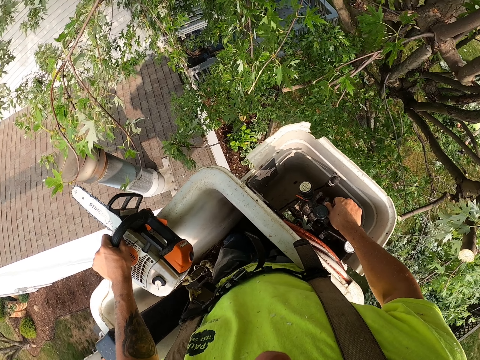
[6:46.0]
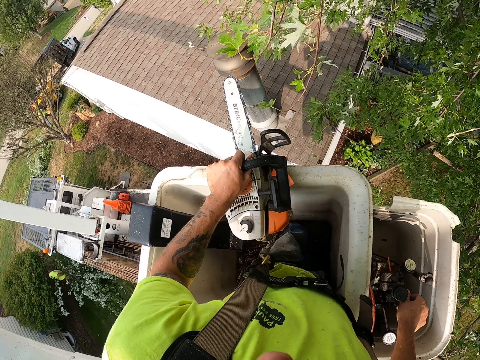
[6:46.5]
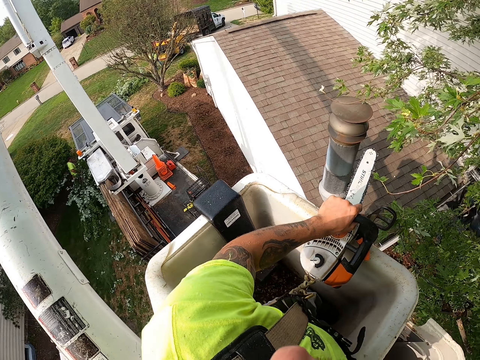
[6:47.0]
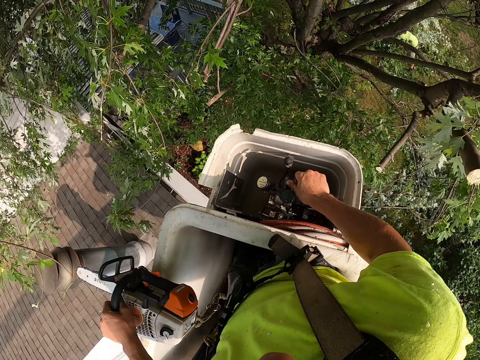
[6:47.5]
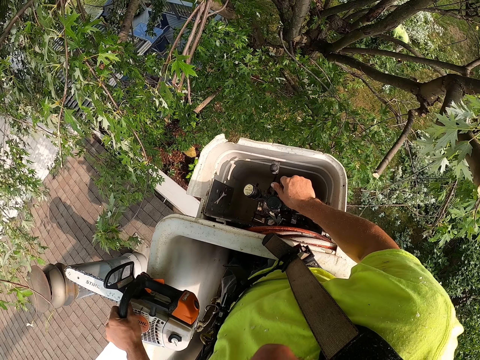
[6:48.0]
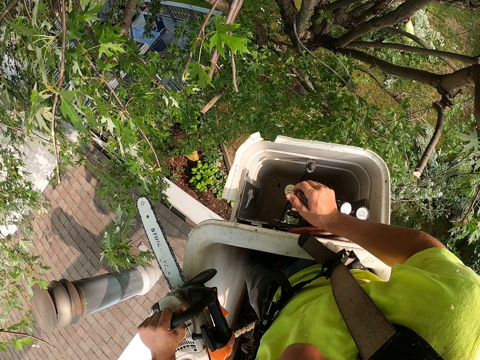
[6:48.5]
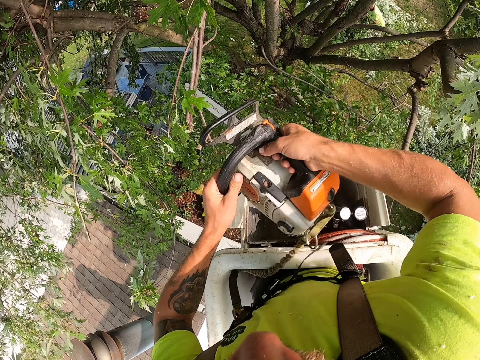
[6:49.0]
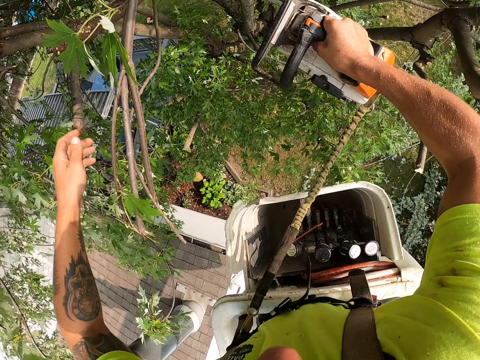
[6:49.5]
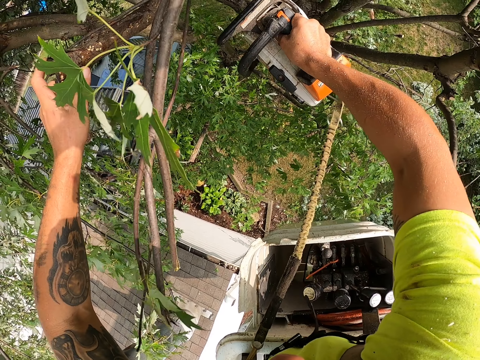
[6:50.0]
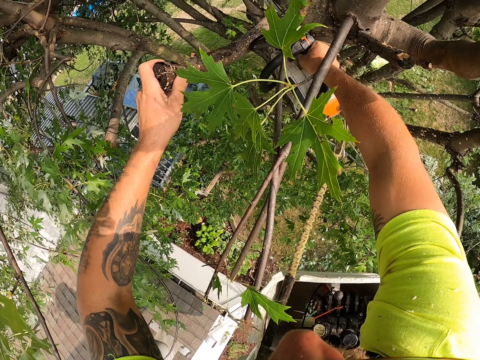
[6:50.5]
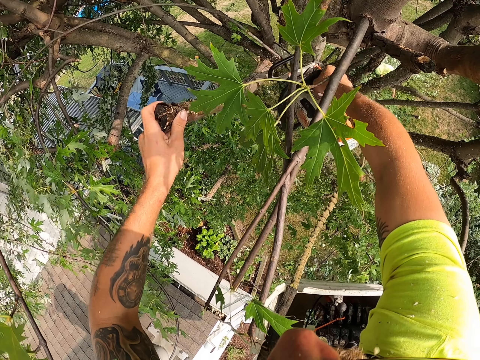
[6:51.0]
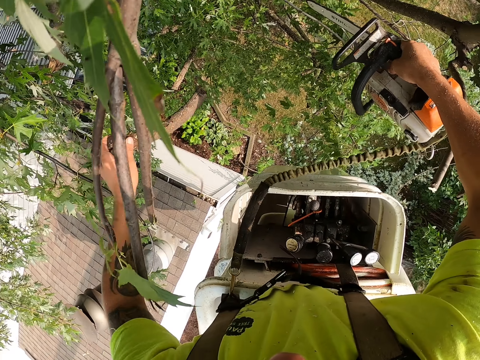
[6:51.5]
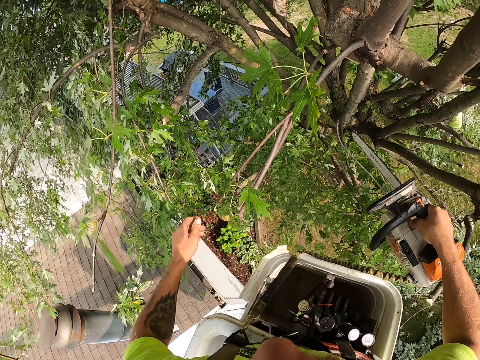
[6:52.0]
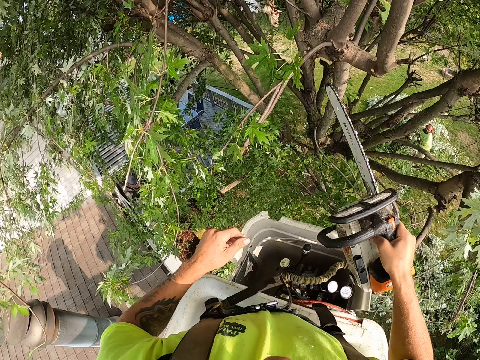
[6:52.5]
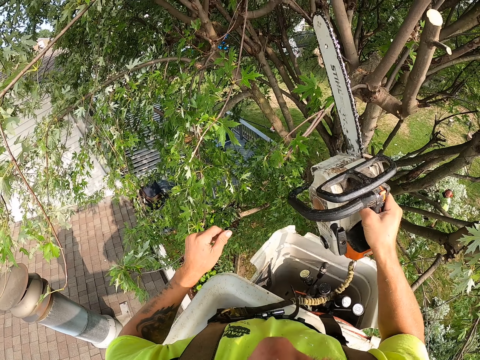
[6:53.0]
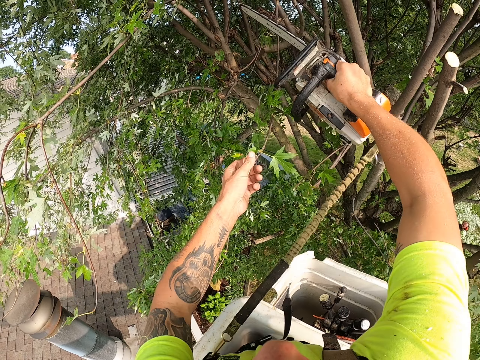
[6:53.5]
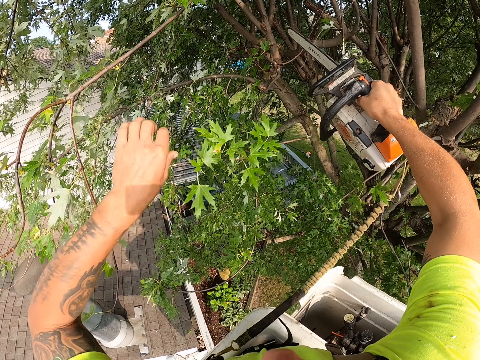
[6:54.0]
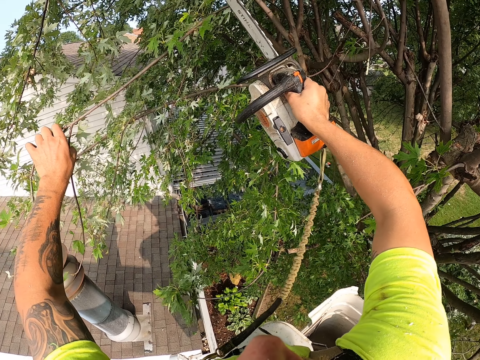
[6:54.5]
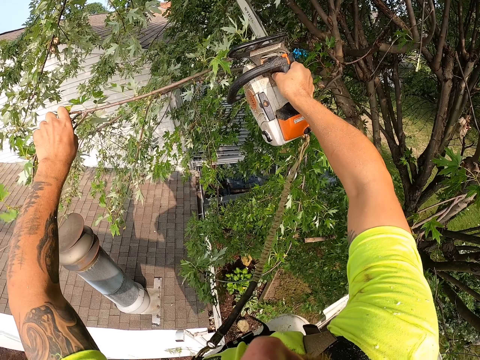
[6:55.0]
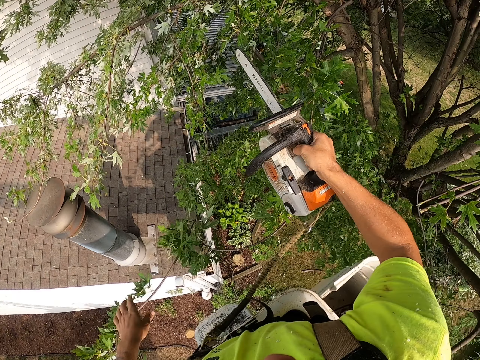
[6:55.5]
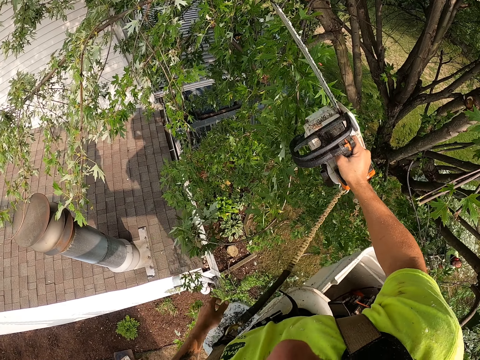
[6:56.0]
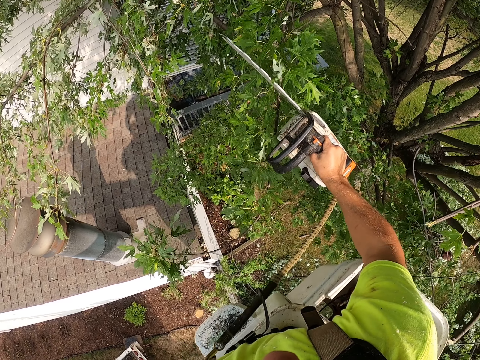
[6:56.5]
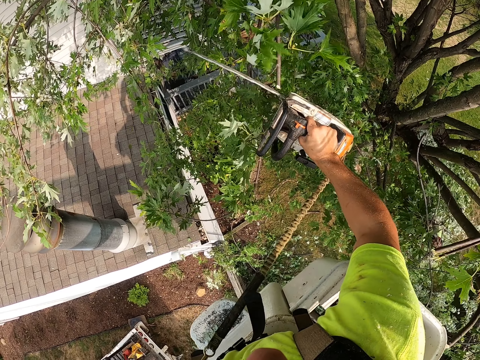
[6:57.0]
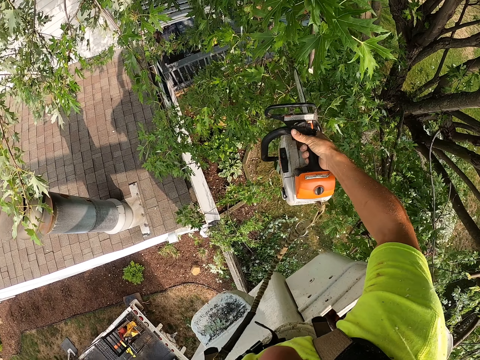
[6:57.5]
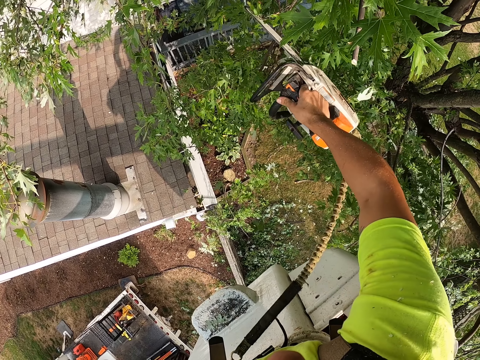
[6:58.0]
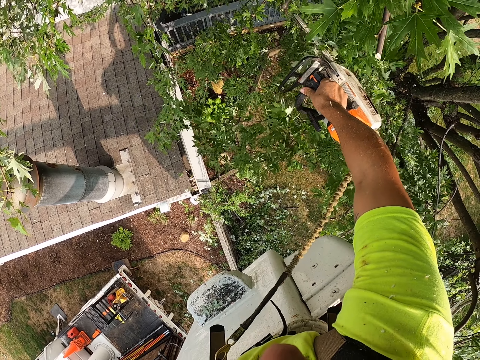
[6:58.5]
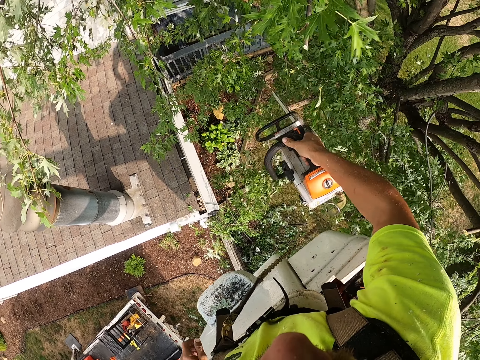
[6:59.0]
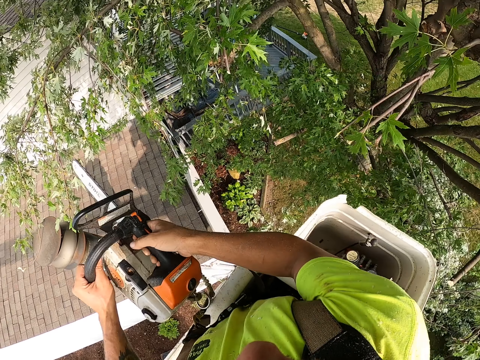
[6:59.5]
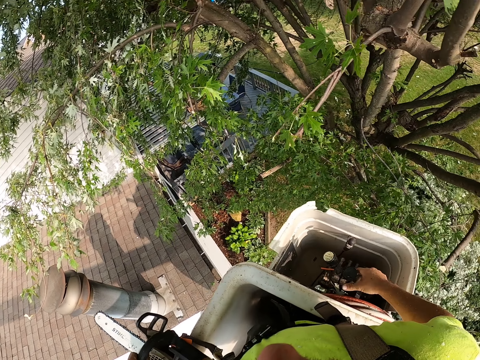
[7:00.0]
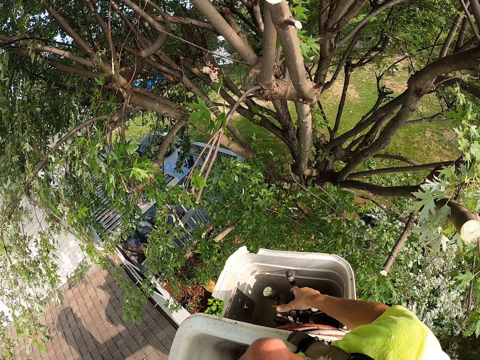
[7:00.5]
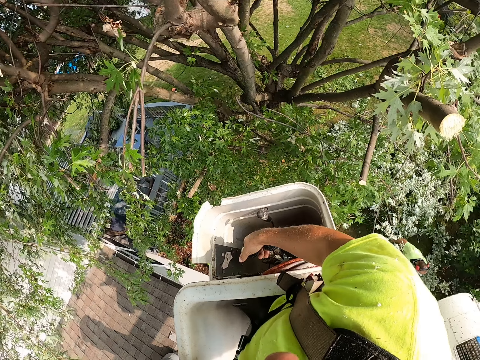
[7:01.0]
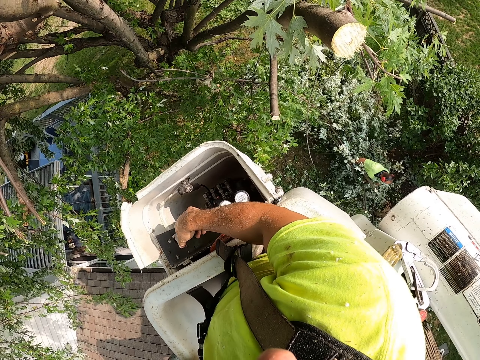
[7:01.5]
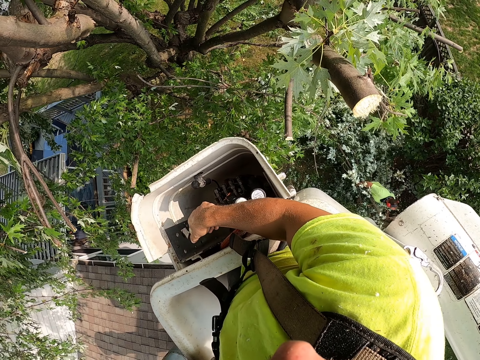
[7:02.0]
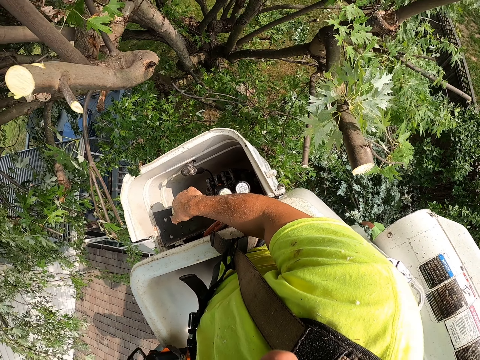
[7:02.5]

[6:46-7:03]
The camera wearer passes the chain saw from his left hand to his right hand. He holds a tree branch with his left hand. He cuts the tree branch with the chain saw in his right hand. He throws the tree branch to the ground with his left hand. He throws a tree branch to the ground with his left hand. He holds a tree branch with his left hand. He cuts the tree branch with the chain saw in his right hand. He throws the tree branch to the ground with his left hand. He cuts a tree branch with the chain saw in his right hand. He passes the chain saw from his right hand to his left hand. He operates the boom lift with his right hand.

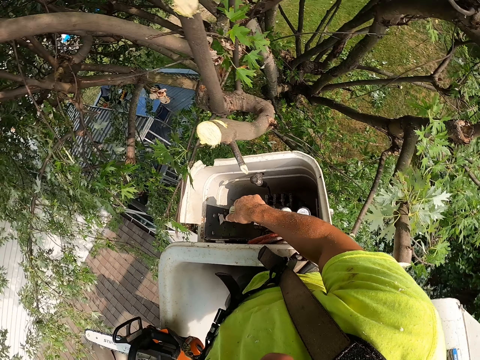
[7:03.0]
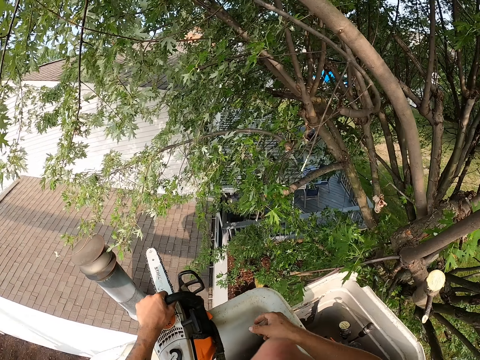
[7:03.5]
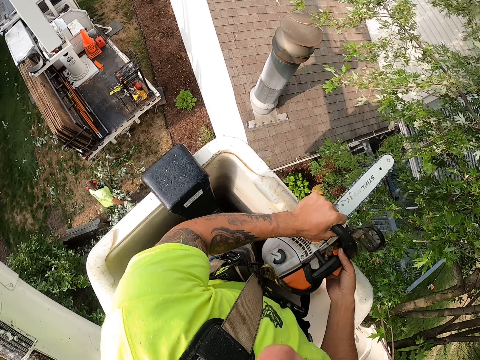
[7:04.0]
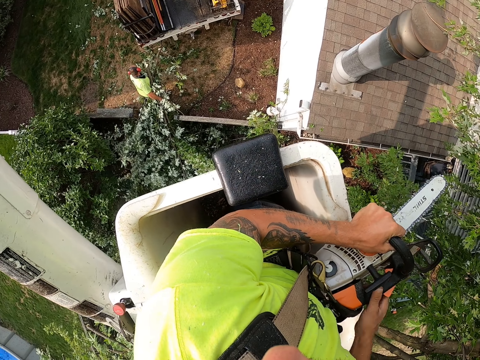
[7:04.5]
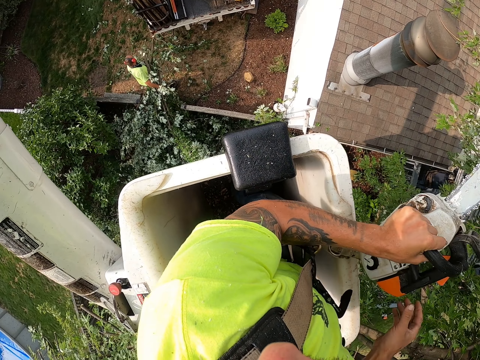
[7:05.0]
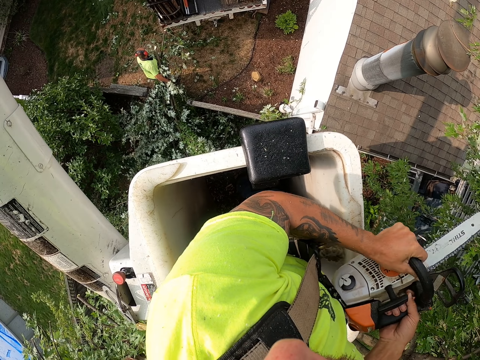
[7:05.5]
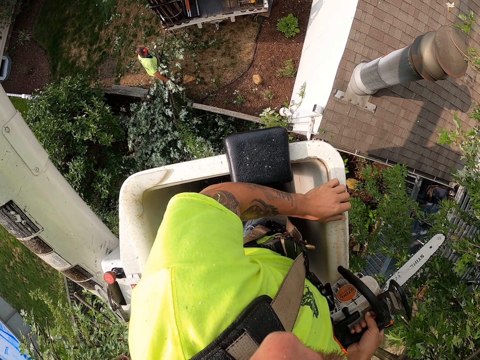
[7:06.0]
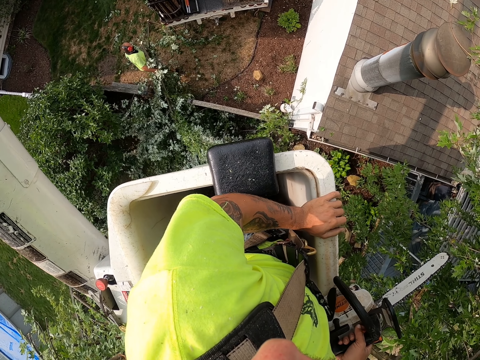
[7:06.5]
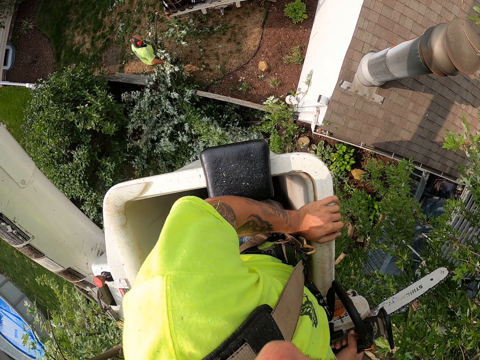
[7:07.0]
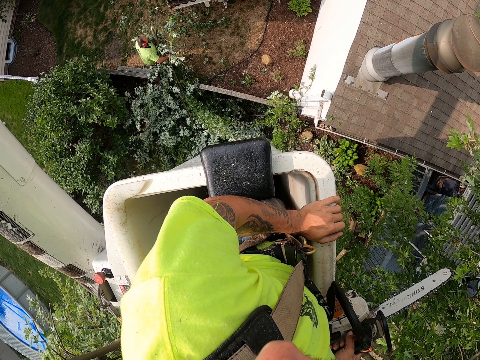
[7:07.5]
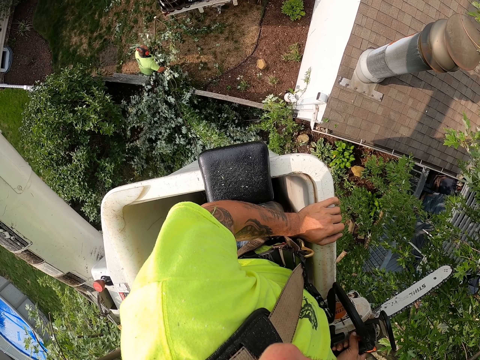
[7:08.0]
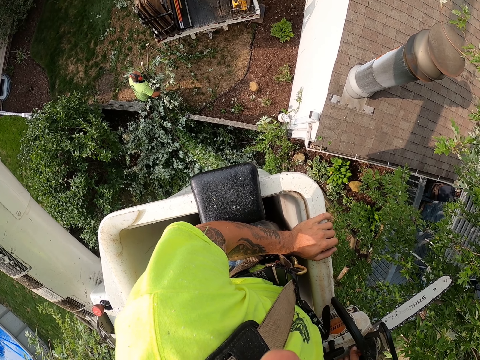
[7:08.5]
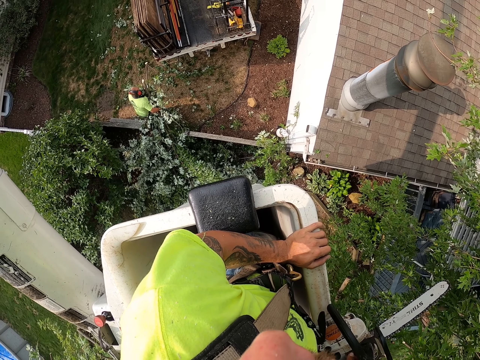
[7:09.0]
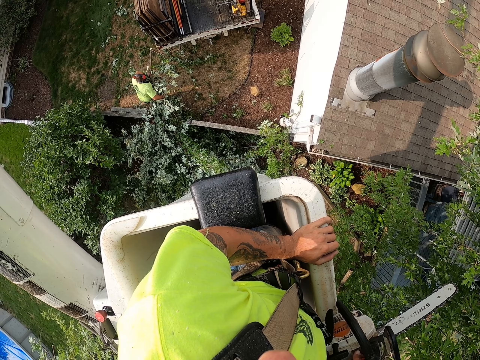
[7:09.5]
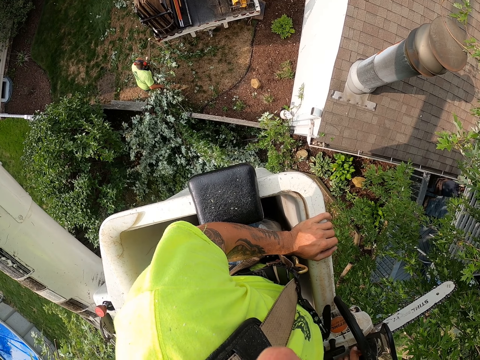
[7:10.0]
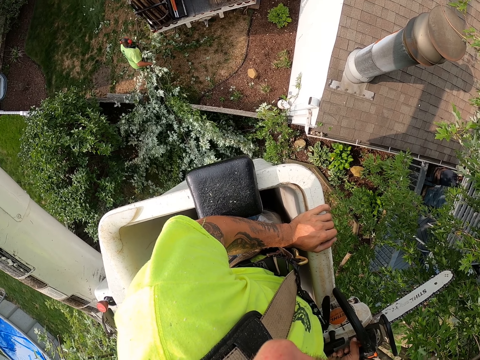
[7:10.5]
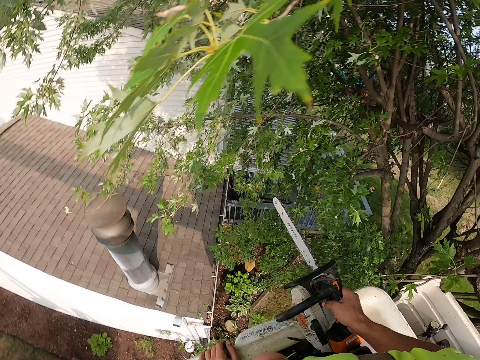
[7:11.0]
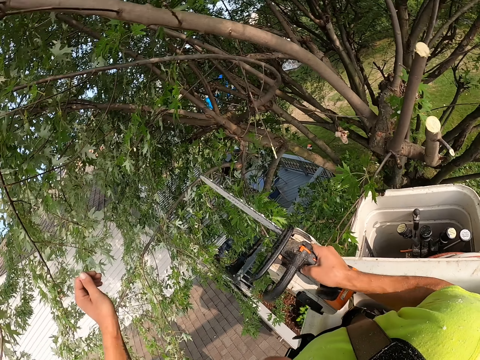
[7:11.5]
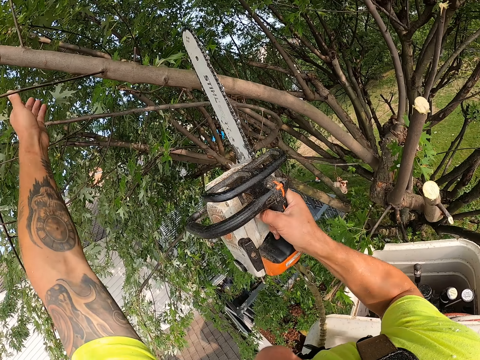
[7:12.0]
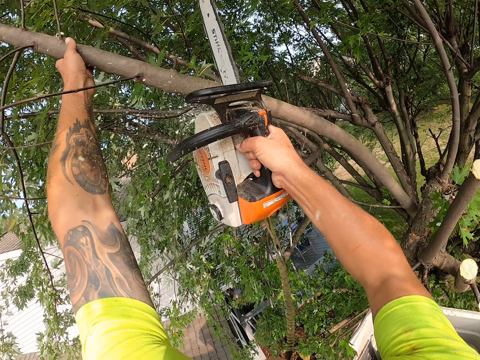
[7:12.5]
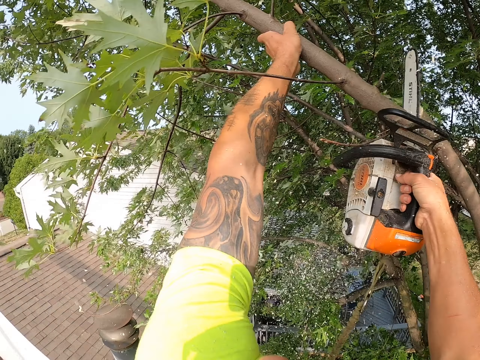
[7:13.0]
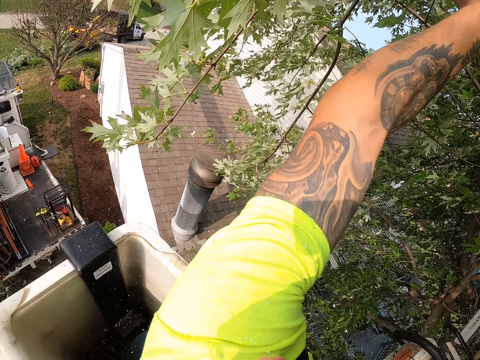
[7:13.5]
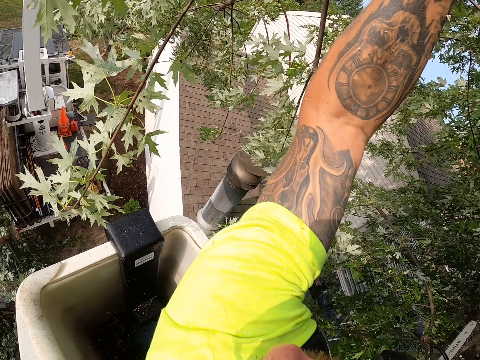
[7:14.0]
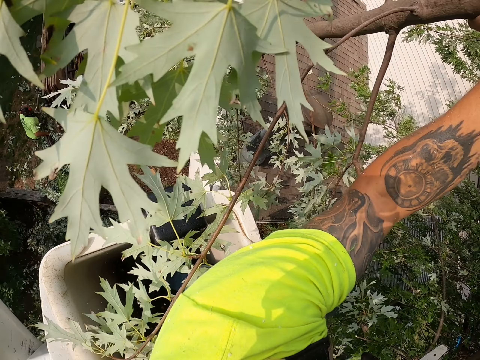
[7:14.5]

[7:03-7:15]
The camera wearer holds a power saw or chain saw. He operates the chain saw with both hands. He passes the chain saw from his left hand to his right hand. He holds a tree branch with his left hand. He cuts the tree branch with the chain saw in his right hand.
